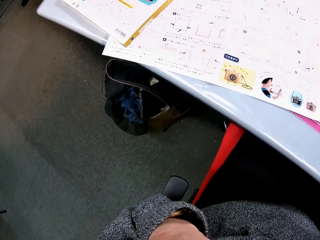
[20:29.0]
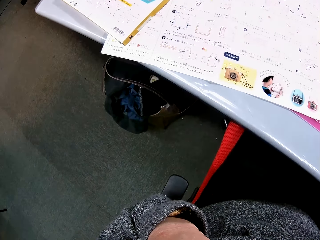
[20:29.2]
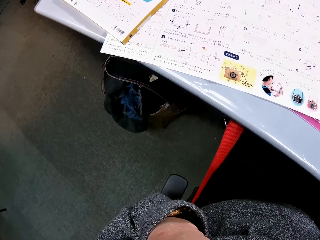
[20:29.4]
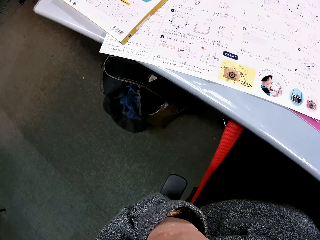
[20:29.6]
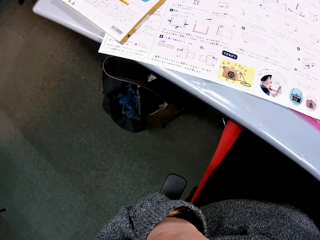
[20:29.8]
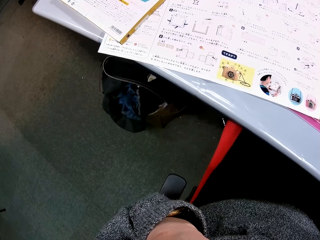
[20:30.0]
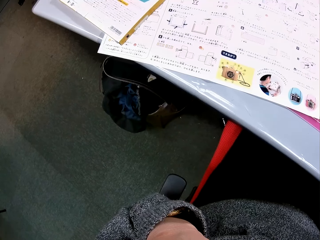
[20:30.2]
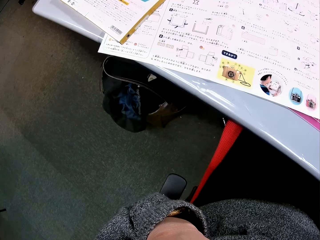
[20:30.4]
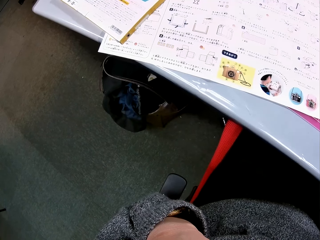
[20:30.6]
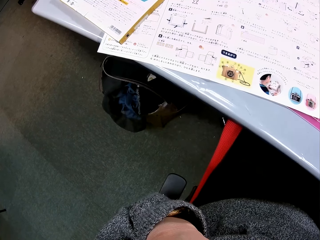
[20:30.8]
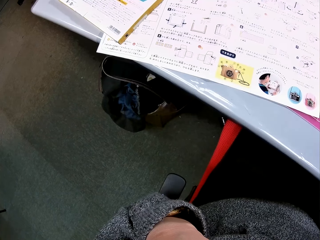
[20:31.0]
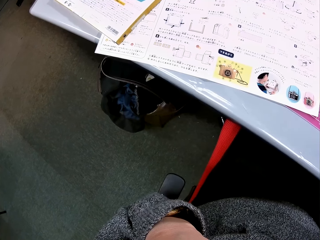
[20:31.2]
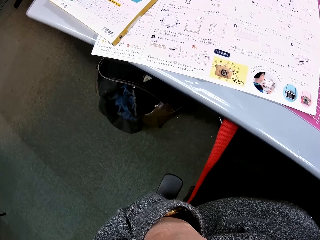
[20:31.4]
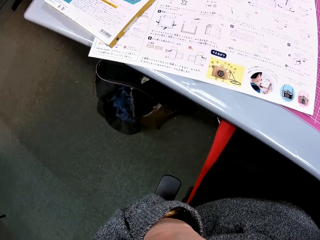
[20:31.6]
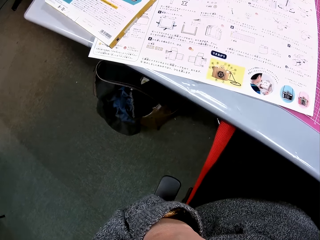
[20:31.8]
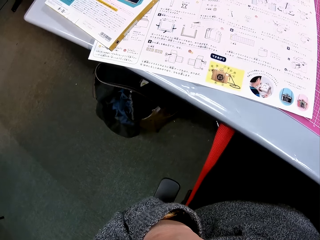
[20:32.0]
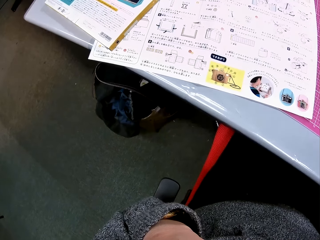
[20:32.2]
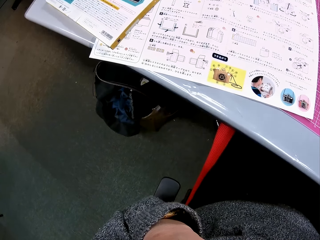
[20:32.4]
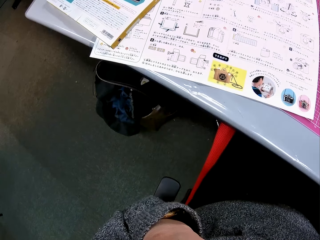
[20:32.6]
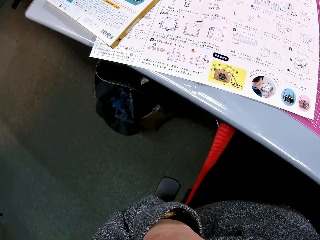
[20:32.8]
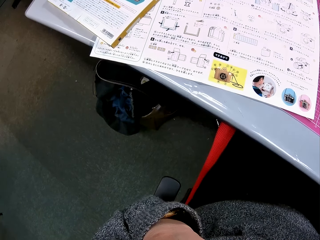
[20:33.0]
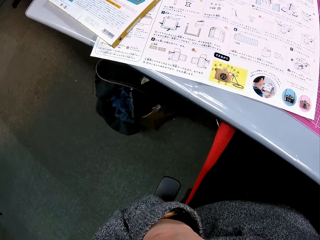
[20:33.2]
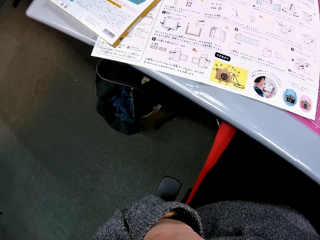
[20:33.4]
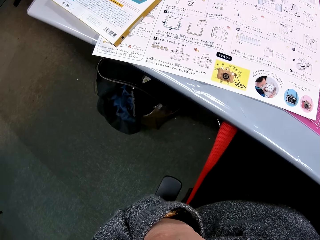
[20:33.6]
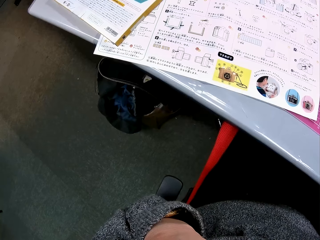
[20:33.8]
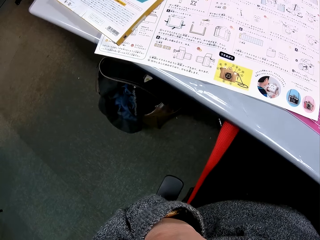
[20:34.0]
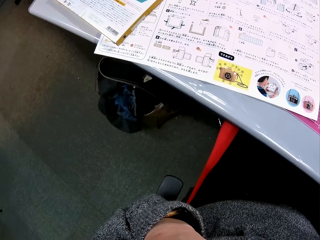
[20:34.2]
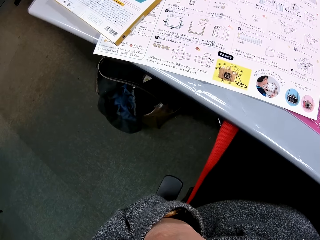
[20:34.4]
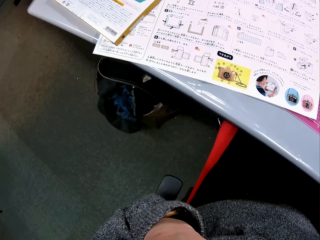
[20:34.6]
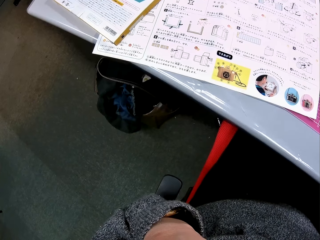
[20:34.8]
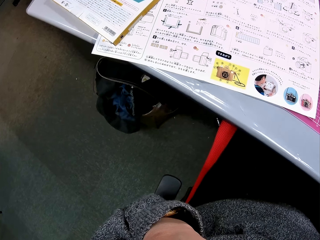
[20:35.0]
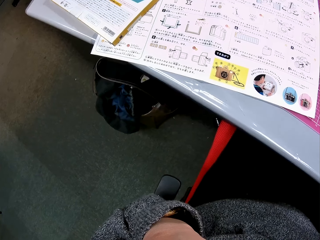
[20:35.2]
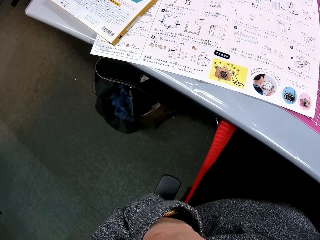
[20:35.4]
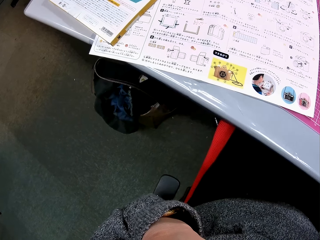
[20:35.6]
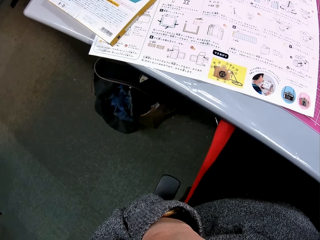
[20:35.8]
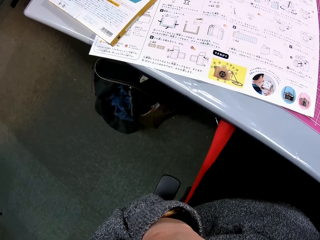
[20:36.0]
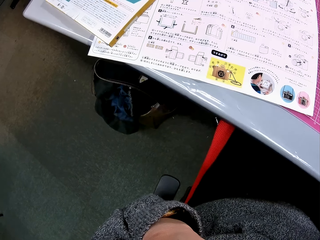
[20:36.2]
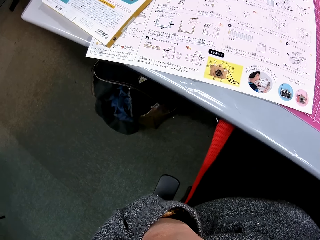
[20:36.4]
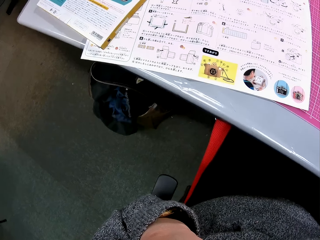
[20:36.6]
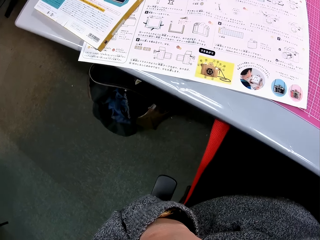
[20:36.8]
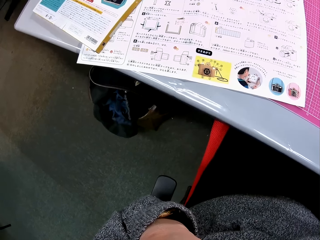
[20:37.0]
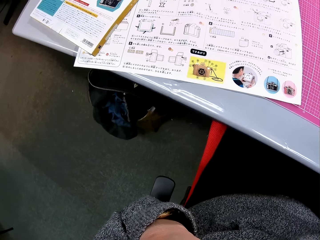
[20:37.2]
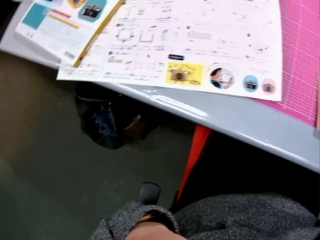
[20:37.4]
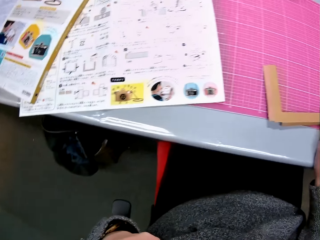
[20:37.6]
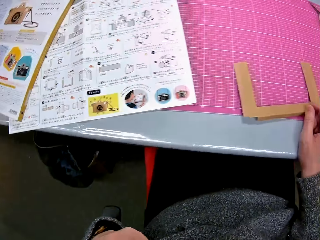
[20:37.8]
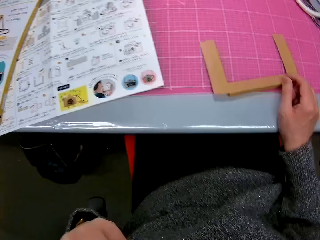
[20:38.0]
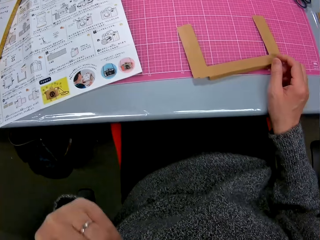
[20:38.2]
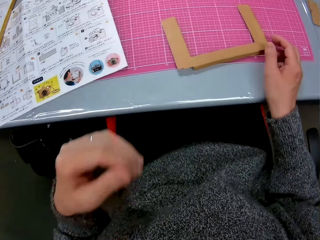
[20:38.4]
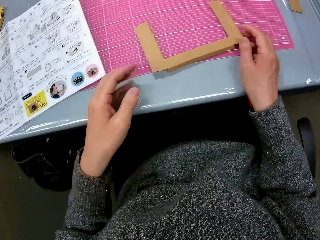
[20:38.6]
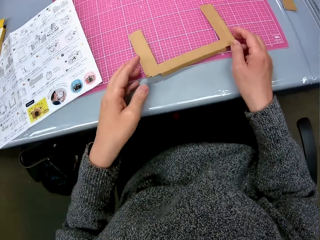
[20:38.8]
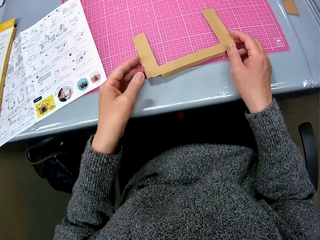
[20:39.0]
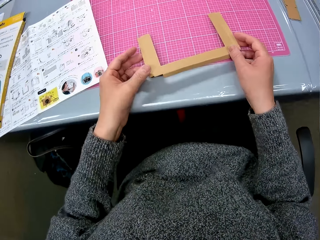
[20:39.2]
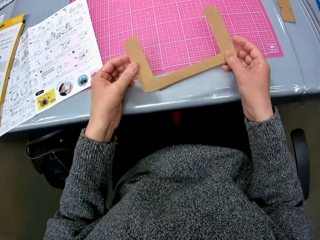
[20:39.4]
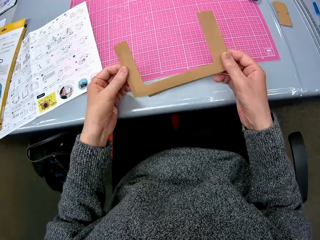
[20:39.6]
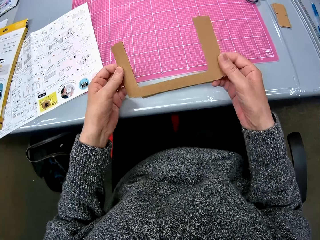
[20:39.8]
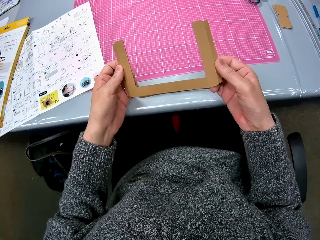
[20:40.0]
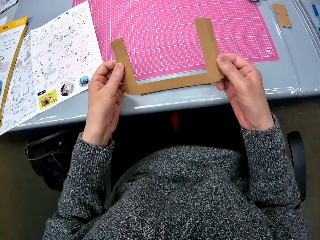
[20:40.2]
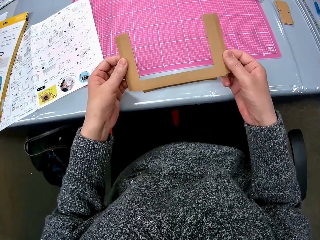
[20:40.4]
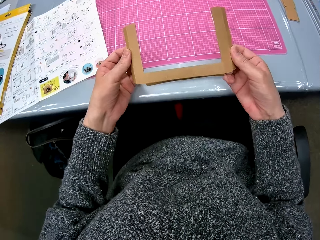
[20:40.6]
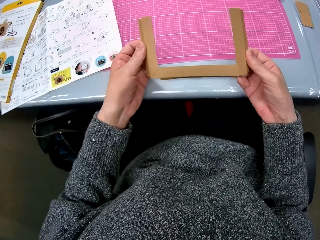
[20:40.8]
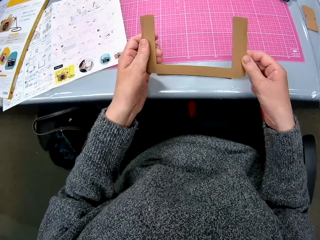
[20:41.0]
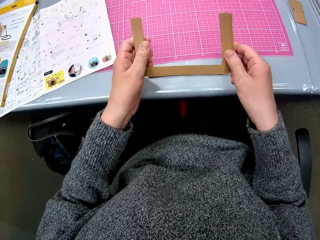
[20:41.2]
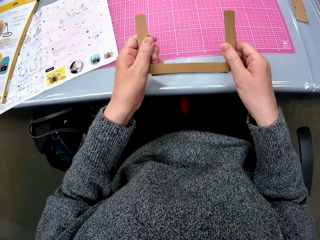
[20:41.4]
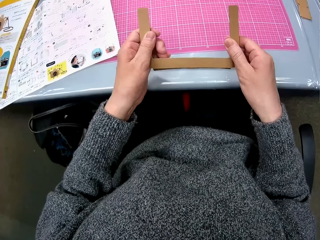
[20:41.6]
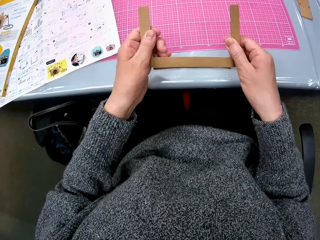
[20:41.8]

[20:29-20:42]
The camera wearer reads the paper. They lift the cardboard piece from the cutting sheet. They hold the piece of cardboard. They fold the cardboard piece.

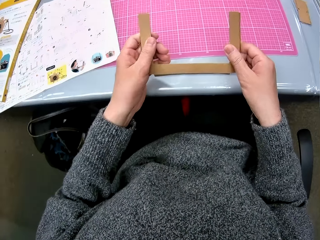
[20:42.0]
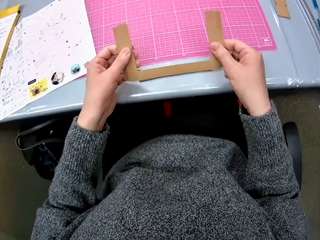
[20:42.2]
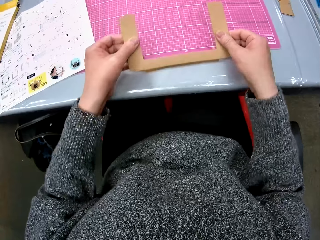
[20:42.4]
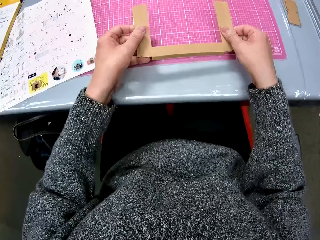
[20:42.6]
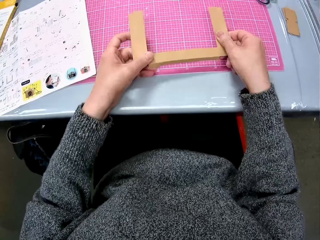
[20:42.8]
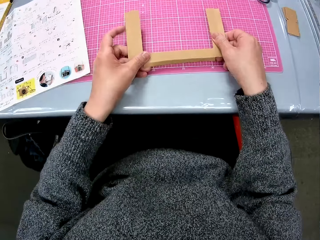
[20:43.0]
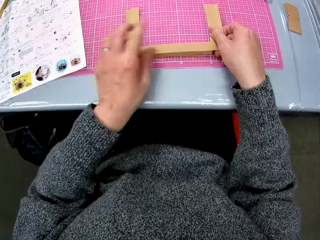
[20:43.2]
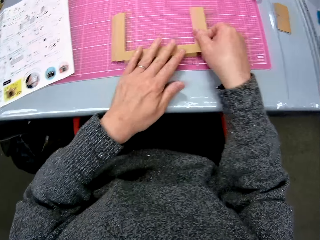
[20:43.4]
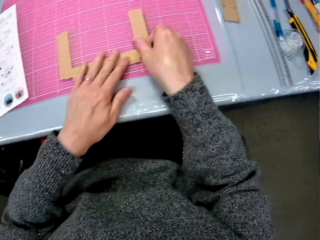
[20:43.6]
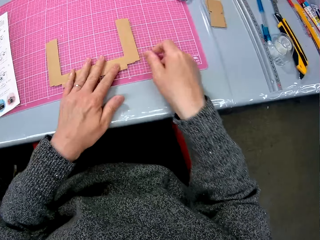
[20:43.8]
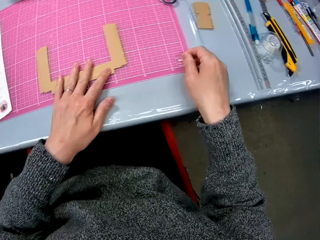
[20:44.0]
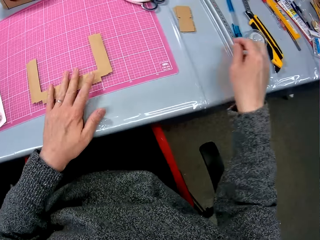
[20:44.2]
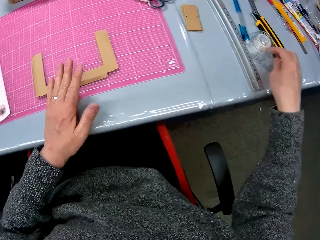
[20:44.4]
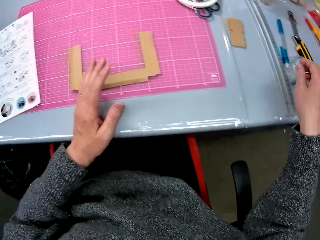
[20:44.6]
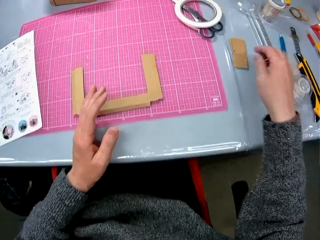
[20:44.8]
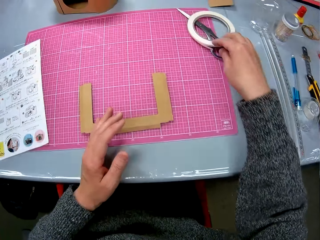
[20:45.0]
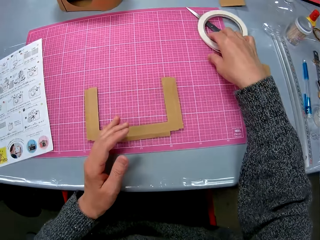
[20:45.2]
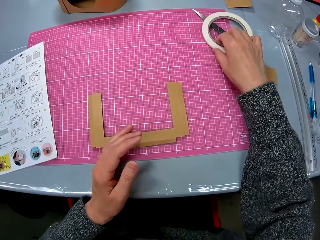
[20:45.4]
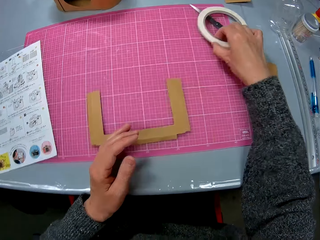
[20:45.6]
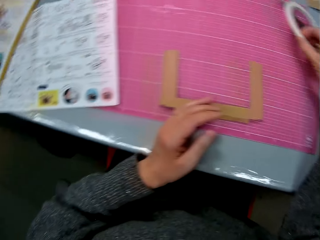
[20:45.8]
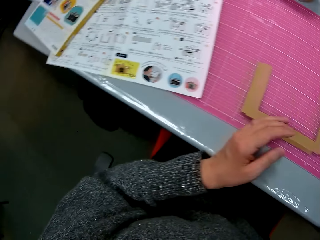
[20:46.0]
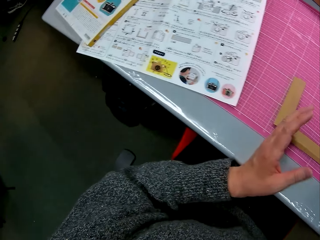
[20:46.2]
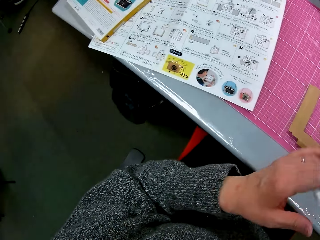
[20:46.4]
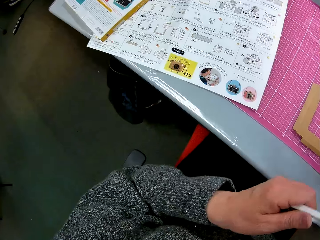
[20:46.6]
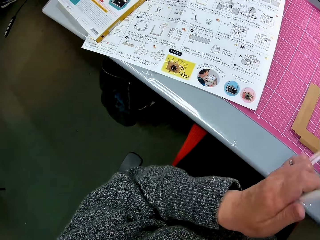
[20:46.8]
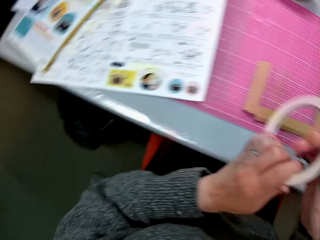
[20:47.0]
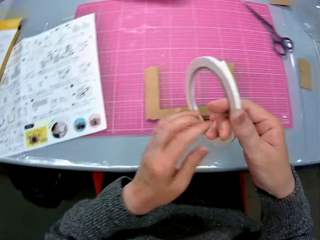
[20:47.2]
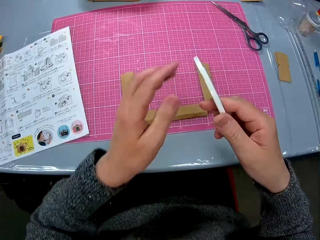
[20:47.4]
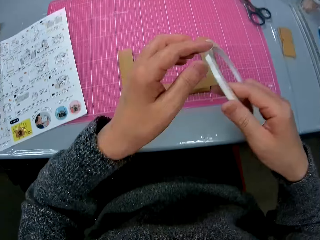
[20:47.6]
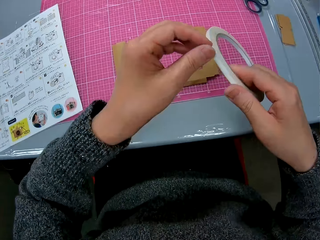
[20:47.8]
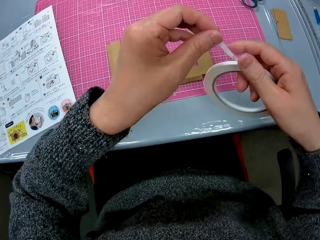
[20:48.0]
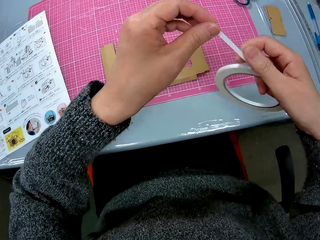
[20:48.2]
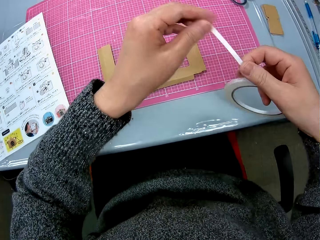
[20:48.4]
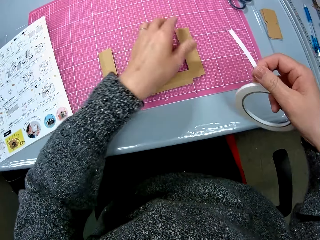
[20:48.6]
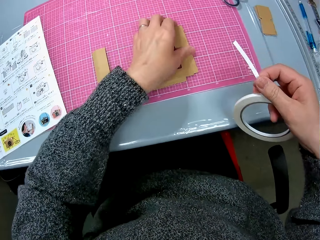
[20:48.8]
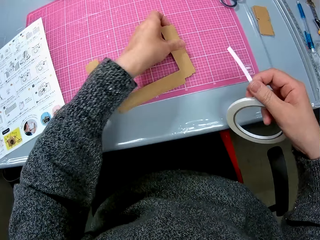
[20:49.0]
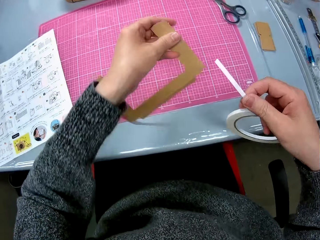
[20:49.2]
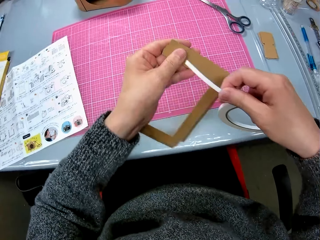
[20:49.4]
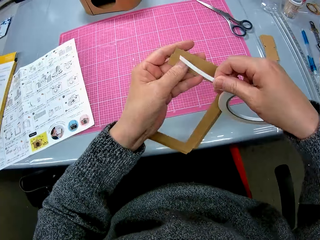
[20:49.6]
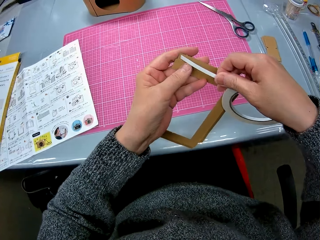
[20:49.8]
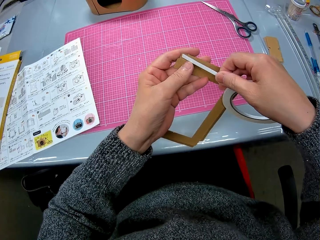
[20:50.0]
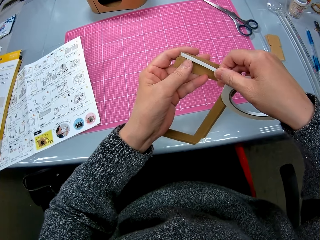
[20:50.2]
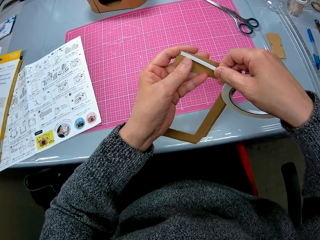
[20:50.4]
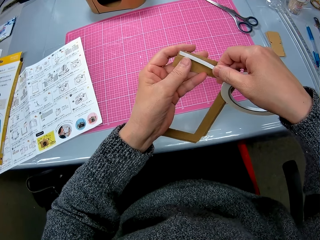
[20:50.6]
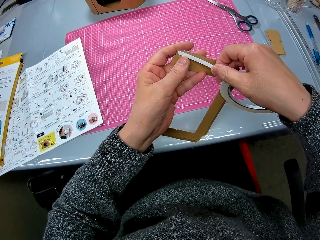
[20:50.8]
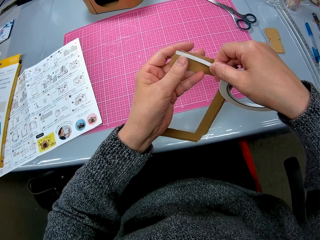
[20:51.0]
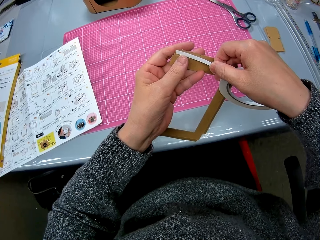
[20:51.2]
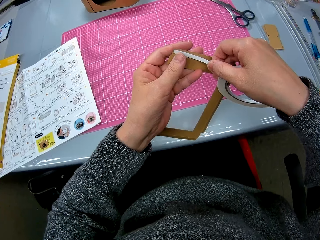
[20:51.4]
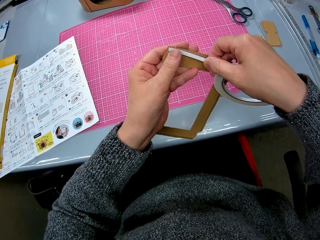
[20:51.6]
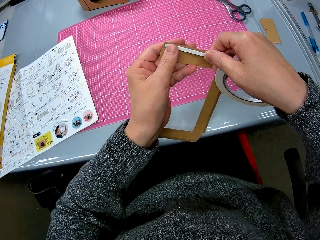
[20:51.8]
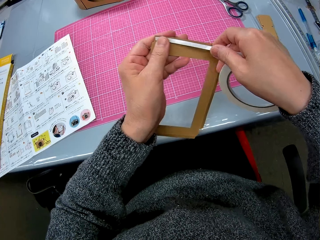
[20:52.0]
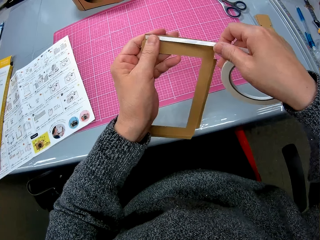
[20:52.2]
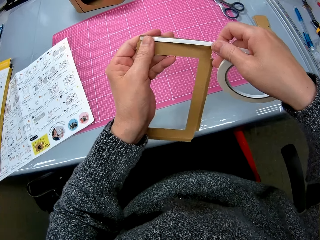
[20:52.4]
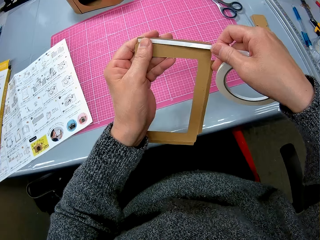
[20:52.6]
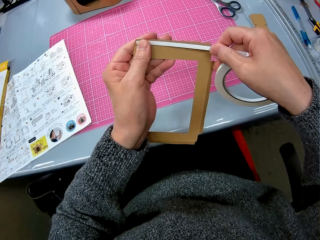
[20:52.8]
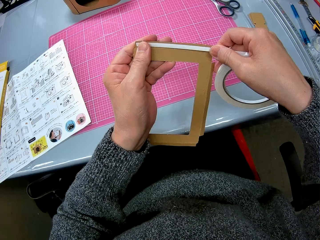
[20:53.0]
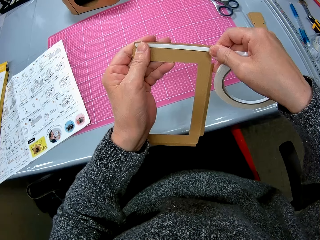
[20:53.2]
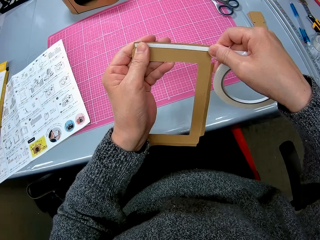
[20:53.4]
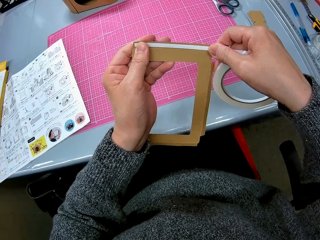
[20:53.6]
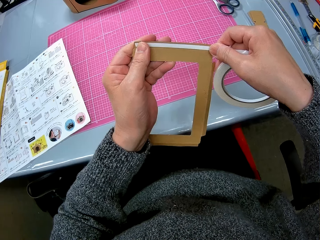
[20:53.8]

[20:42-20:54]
The camera wearer places the cardboard on the cutting sheet. They pick up the roll of white tape or sellotape from the cutting sheet. They hold the sellotape. They pull the tape from the tape roll. They pick up the cardboard piece from the cutting sheet. They hold the piece of cardboard. They place the tape on a tip of the cardboard piece.
